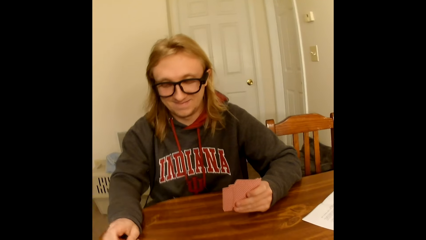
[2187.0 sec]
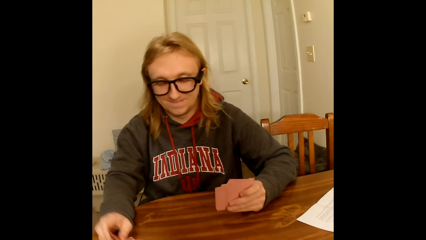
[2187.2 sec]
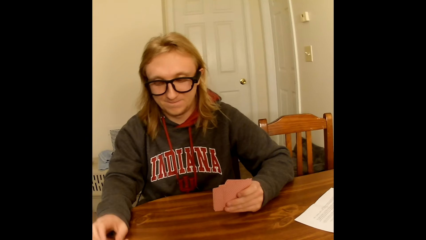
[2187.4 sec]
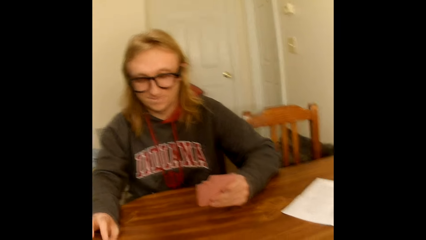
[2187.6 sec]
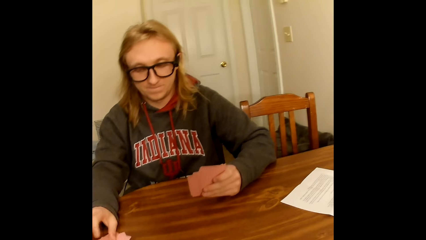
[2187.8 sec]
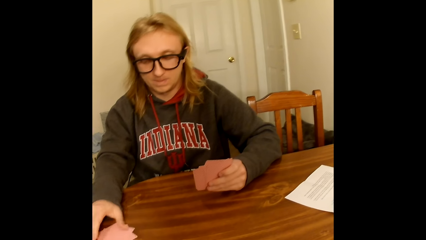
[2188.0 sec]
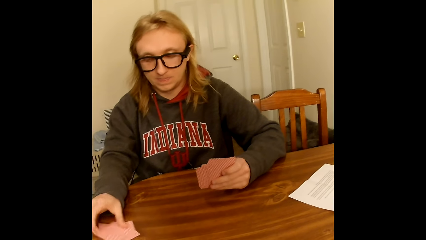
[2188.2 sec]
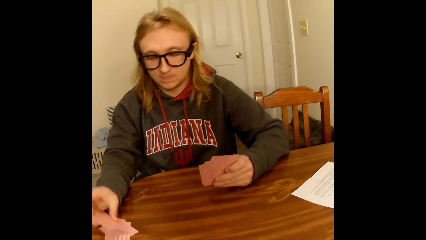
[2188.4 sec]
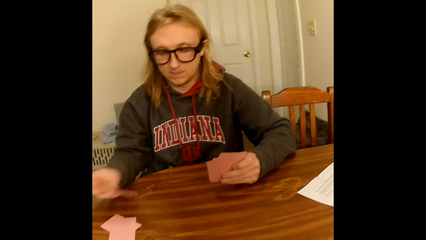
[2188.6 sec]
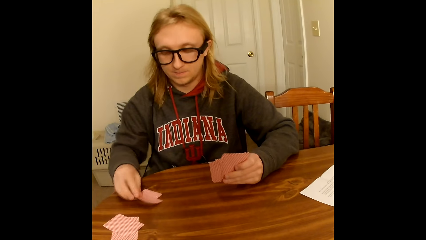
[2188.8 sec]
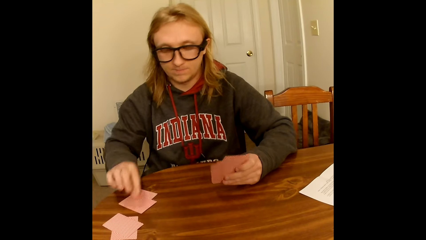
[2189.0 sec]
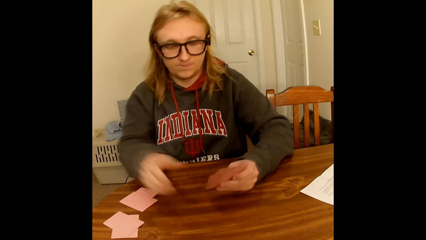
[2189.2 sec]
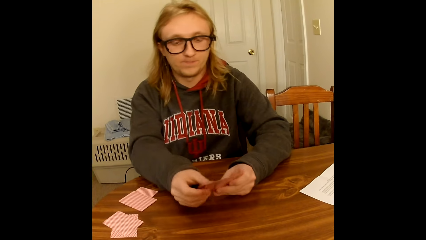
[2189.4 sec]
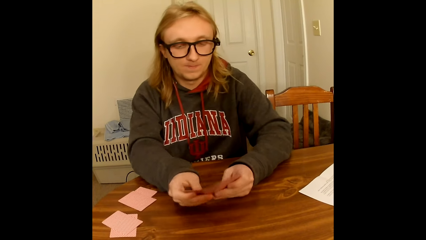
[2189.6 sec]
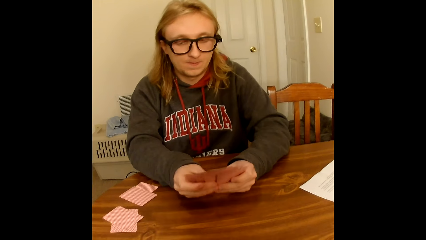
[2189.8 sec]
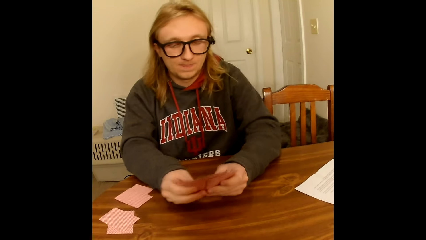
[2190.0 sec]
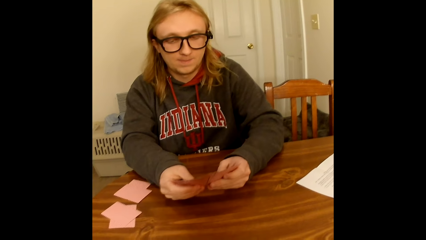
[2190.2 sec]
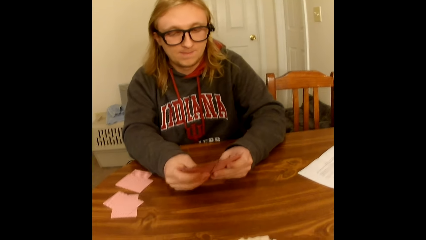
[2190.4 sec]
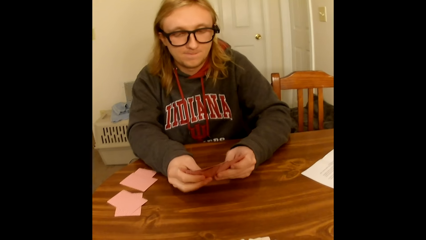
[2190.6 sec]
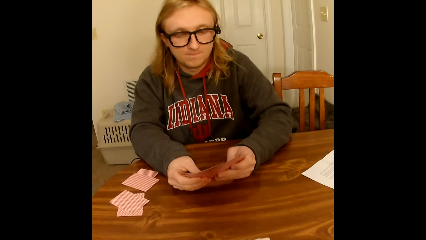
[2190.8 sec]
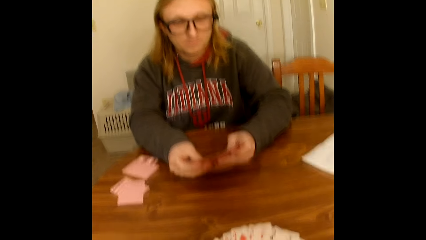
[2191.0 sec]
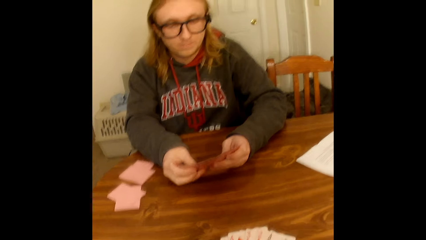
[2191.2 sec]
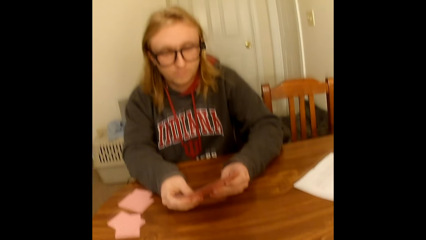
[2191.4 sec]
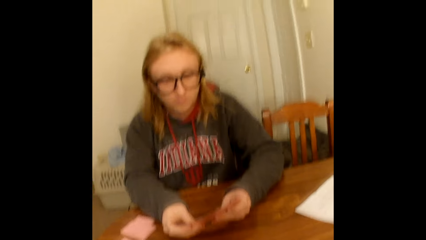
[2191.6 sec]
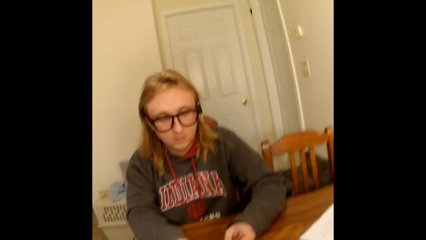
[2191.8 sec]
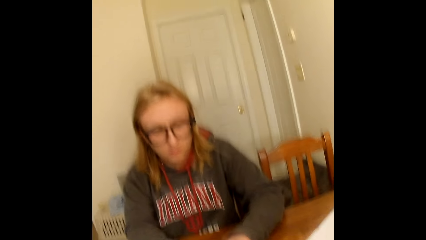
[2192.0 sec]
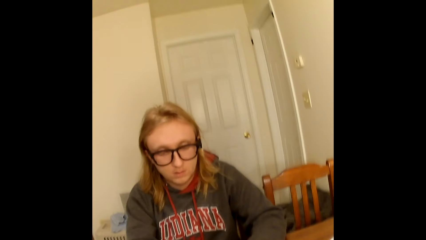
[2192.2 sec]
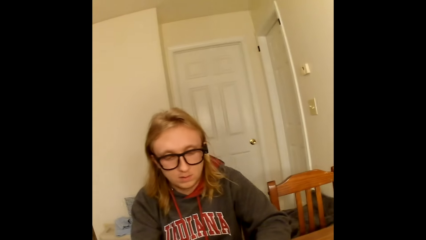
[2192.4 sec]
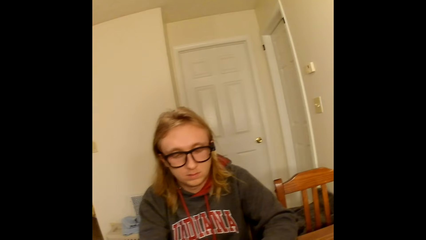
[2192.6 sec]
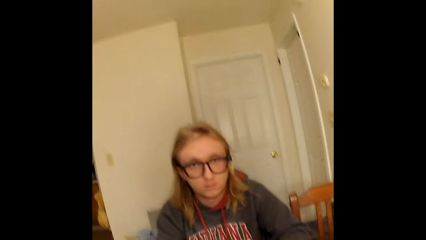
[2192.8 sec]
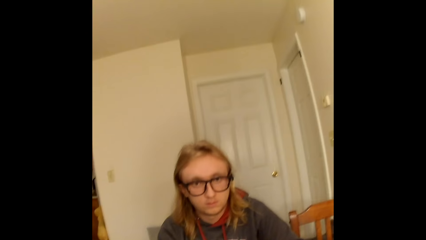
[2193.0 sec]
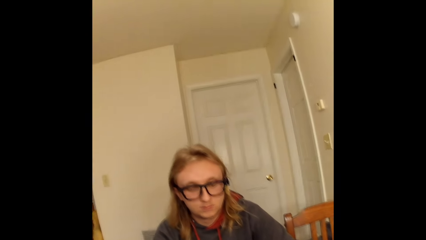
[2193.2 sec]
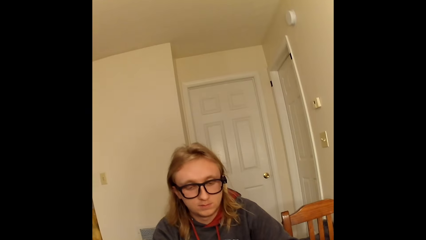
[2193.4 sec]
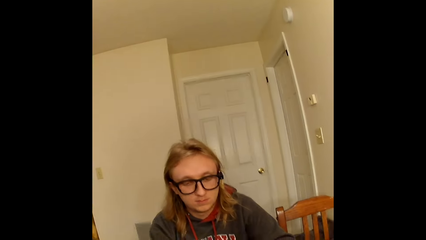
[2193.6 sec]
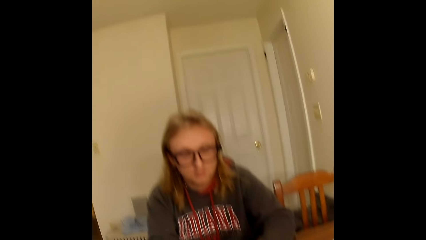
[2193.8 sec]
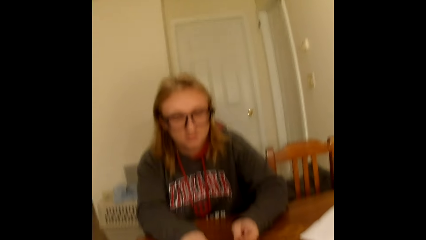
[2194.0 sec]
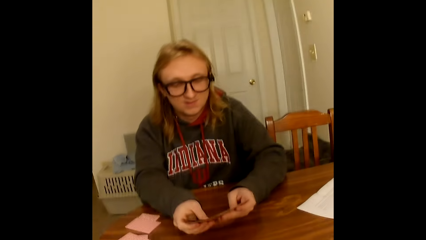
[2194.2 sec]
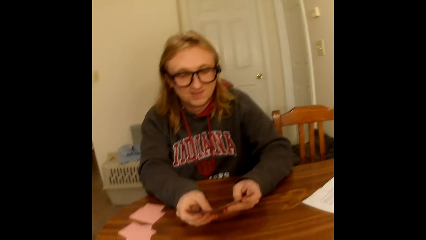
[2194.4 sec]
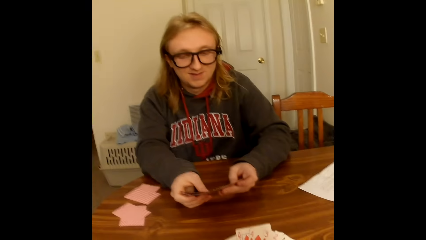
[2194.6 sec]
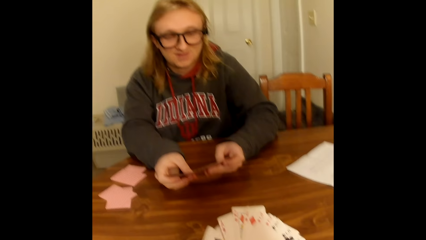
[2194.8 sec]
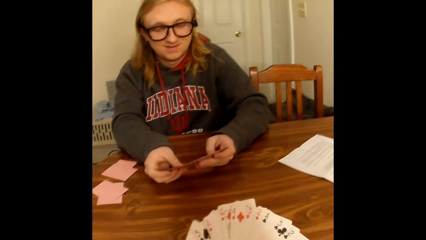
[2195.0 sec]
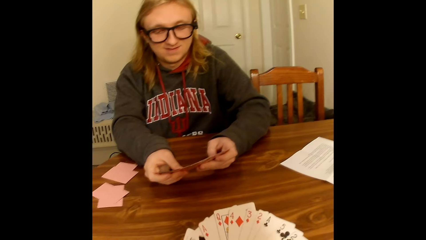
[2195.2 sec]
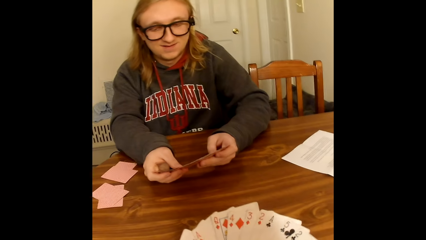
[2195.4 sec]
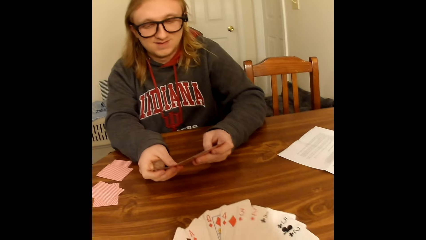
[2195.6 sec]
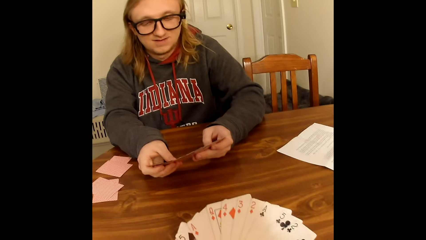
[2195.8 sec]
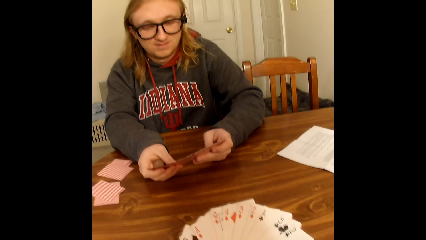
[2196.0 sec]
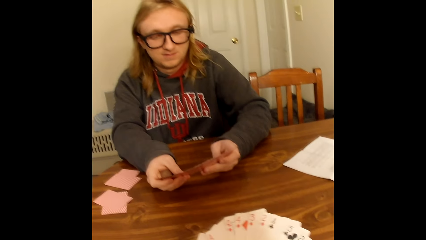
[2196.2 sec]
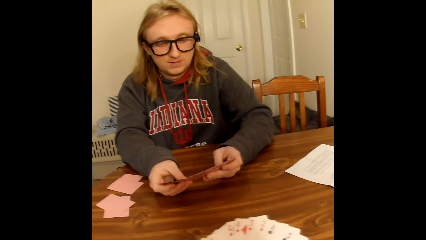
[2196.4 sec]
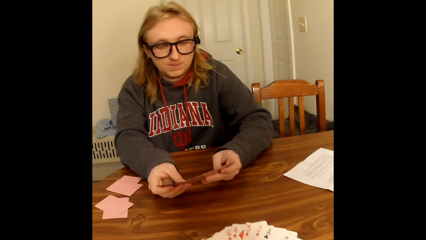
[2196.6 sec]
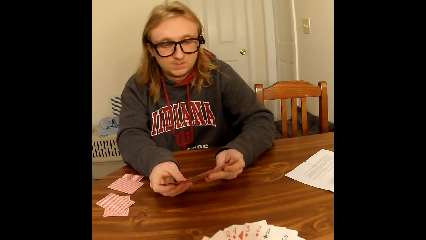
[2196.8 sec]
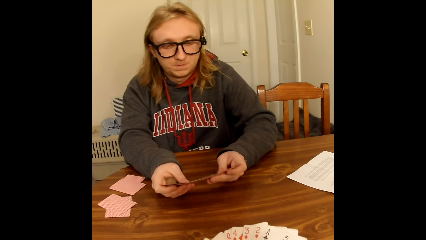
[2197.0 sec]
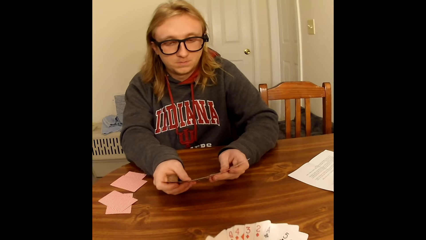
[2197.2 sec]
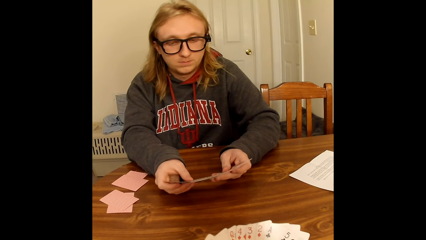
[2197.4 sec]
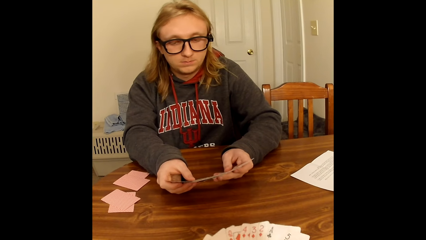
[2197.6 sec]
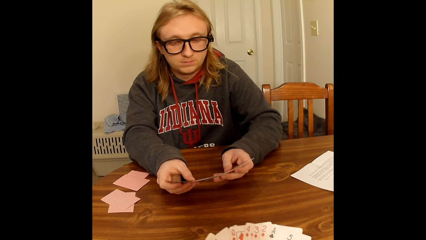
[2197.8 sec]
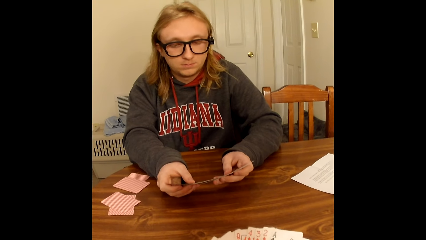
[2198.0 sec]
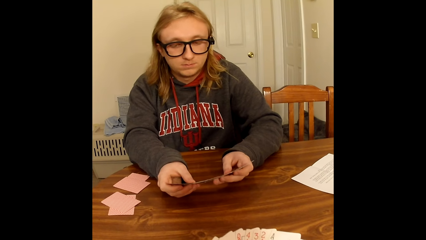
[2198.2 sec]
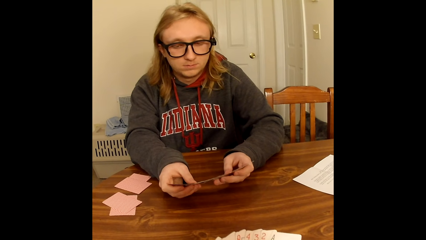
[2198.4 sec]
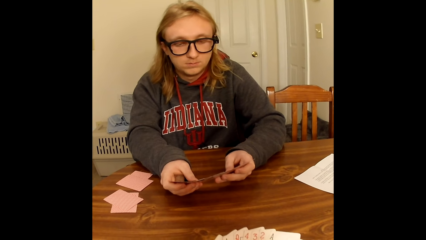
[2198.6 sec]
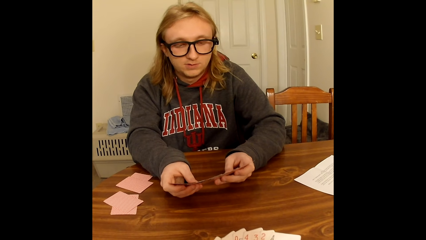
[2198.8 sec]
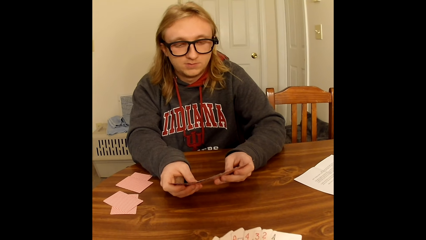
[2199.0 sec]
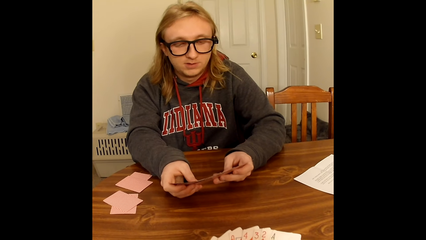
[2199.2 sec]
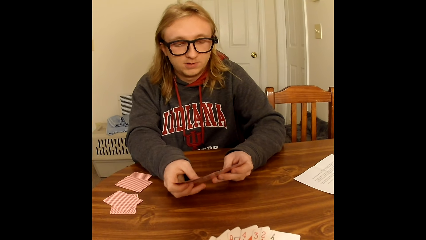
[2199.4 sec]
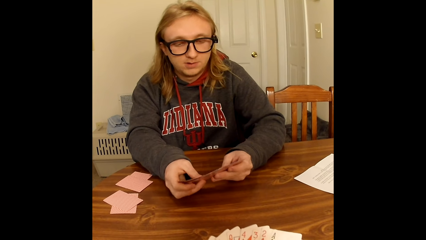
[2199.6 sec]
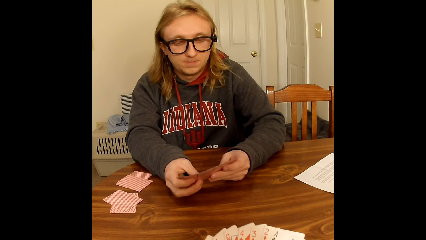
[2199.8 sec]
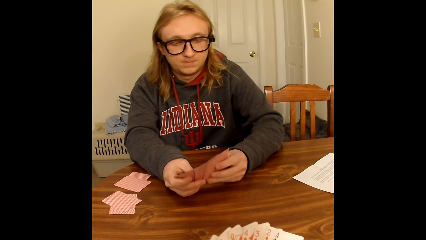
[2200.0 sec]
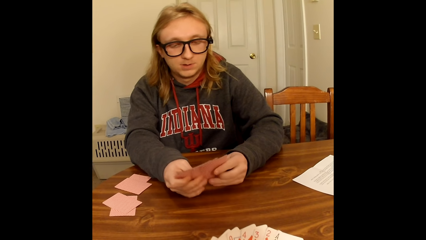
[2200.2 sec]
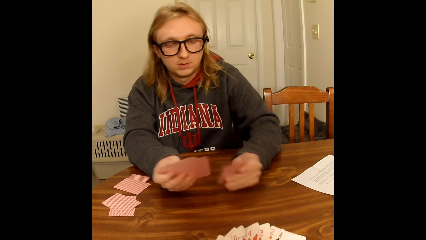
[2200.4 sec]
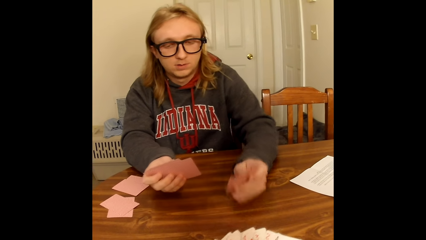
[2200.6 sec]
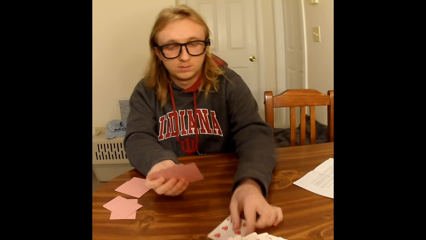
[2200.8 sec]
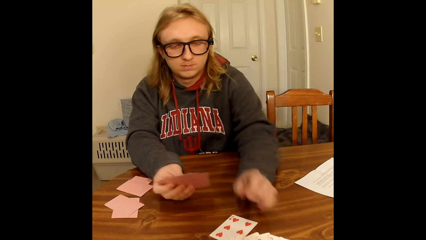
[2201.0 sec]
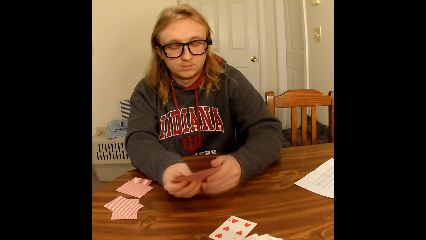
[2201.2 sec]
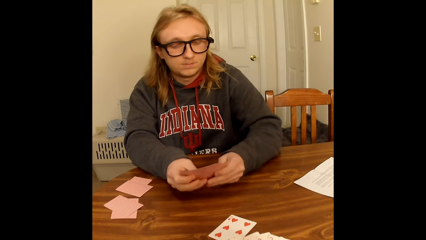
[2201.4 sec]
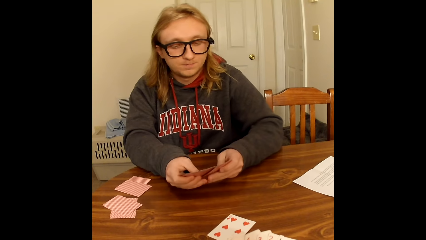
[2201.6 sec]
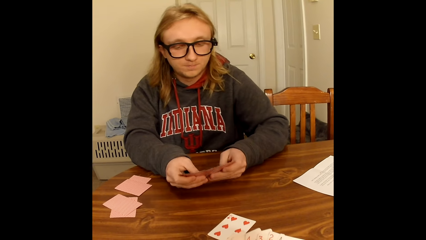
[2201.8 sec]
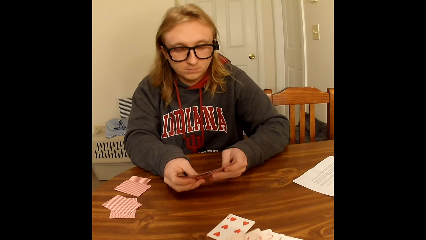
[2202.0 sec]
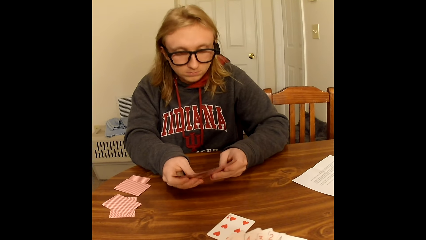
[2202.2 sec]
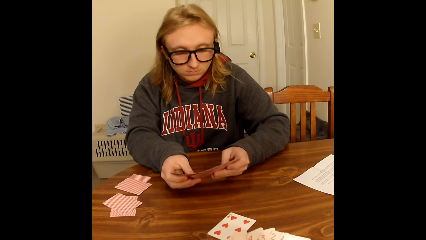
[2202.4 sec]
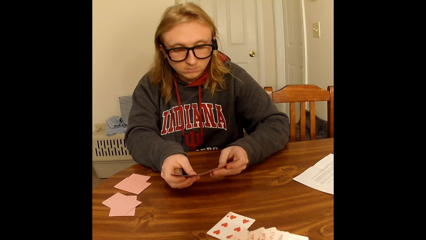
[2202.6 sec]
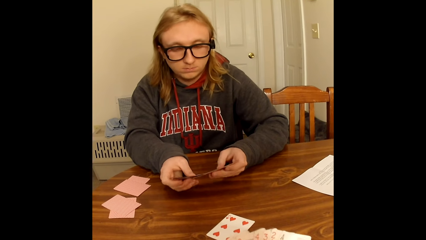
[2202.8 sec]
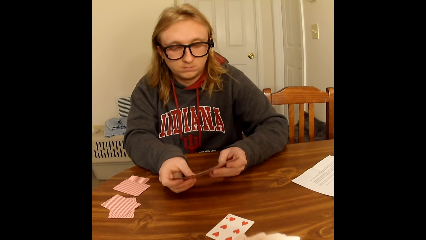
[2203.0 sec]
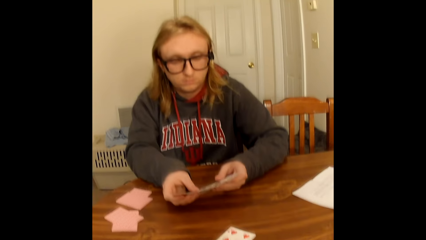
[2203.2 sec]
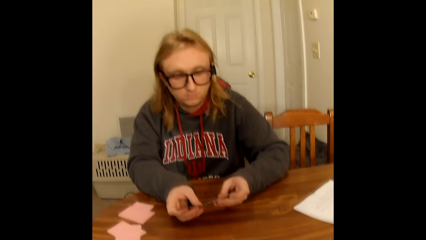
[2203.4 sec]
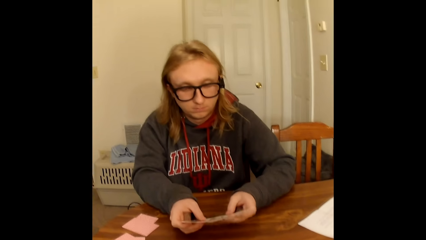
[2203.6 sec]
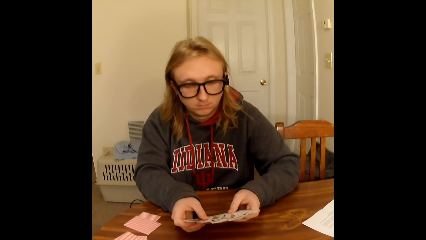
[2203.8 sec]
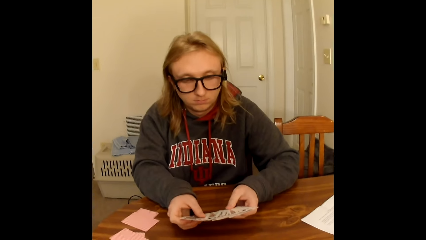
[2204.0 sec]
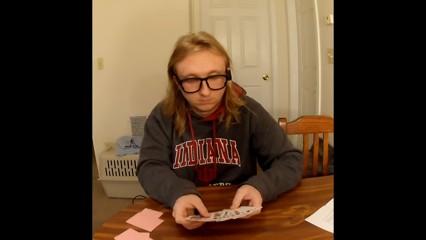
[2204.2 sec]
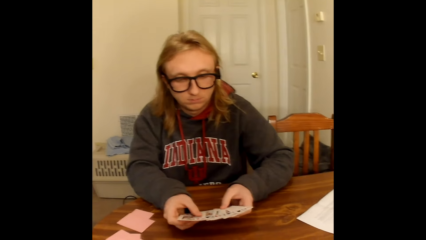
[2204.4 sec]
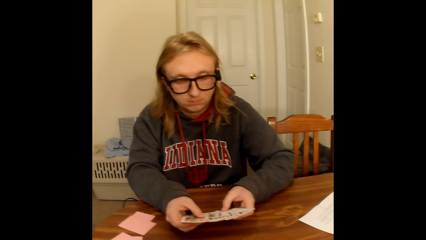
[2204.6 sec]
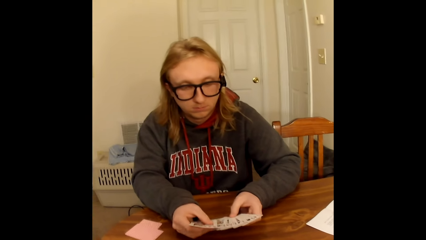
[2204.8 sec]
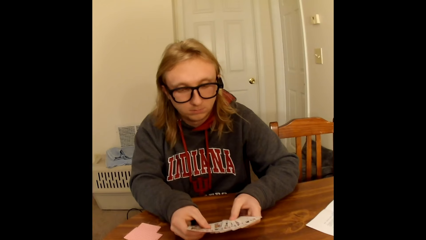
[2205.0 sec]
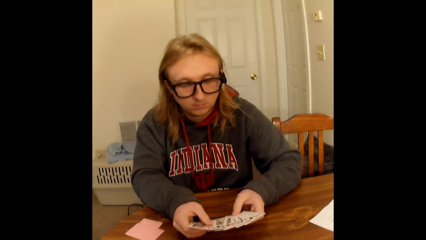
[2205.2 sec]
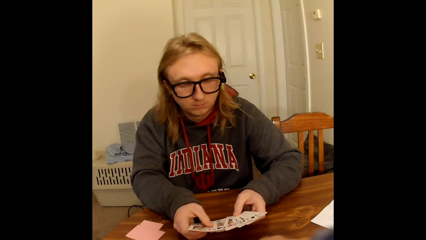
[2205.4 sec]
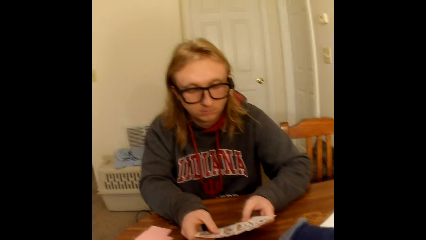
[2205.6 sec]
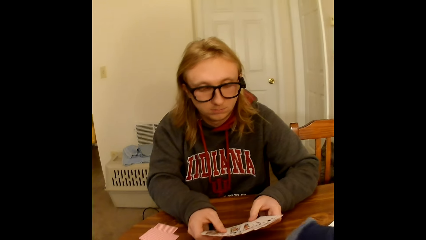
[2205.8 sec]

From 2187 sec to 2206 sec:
A man places the playing cards in his right hand face down on a deck of face down playing cards on the table. The camera wearer speaks to the man. The man takes two face down playing cards from the deck of face down playing cards on the table with his right hand, places the playing cards face down on the table with his right hand, holds playing cards face up to him with both hands, spreads the face up playing cards in both hands with both hands and looks through the cards in his hands. The camera wearer looks through the cards in hand. They speak to the man. They spread the face up playing cards in both hands with both hands. The man places a playing card face up on the table with his left hand, holds the playing cards face up to him with both hands, spreads the face up playing cards in both hands with both hands and looks through the cards in his hands.
